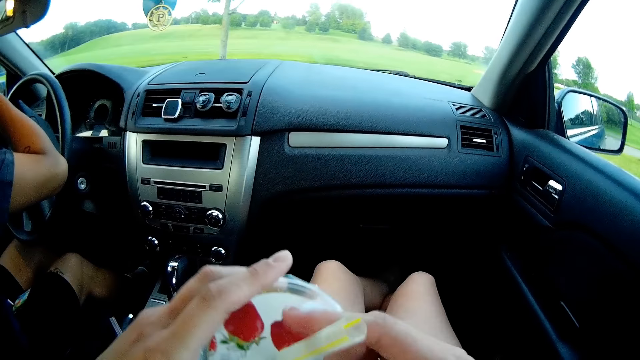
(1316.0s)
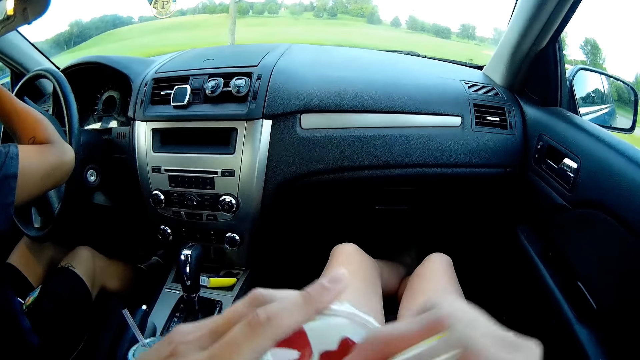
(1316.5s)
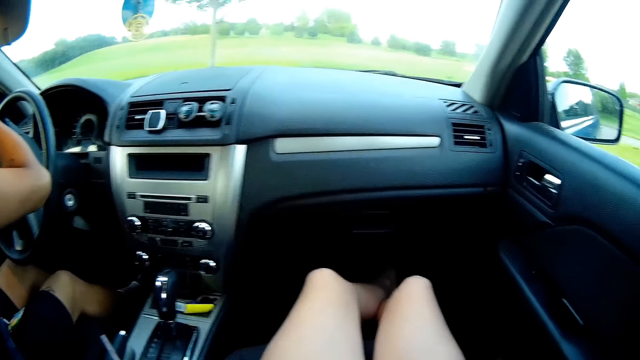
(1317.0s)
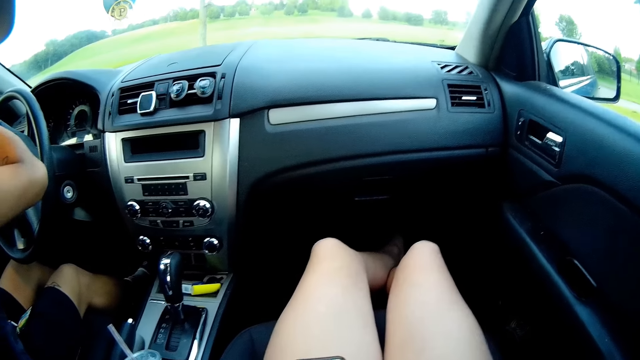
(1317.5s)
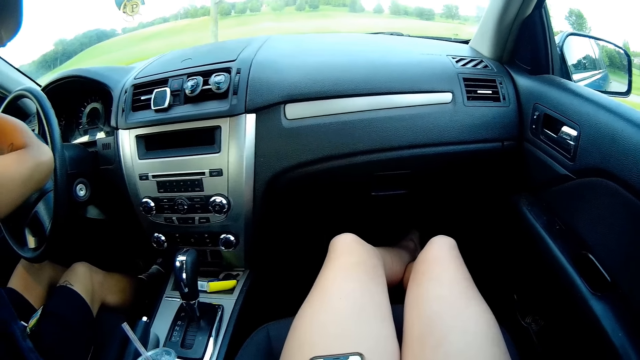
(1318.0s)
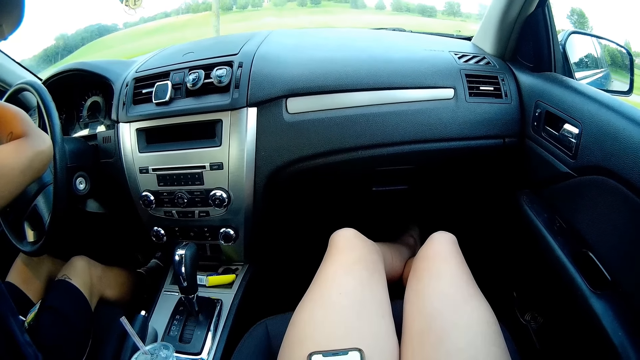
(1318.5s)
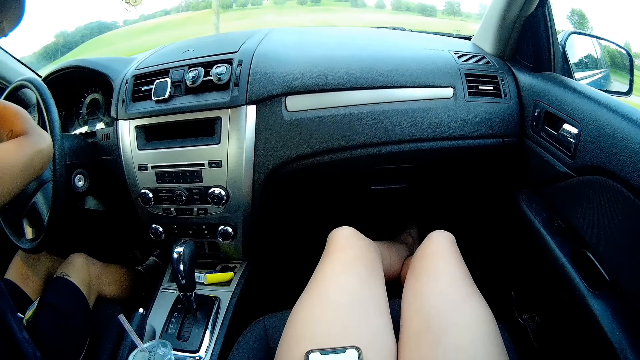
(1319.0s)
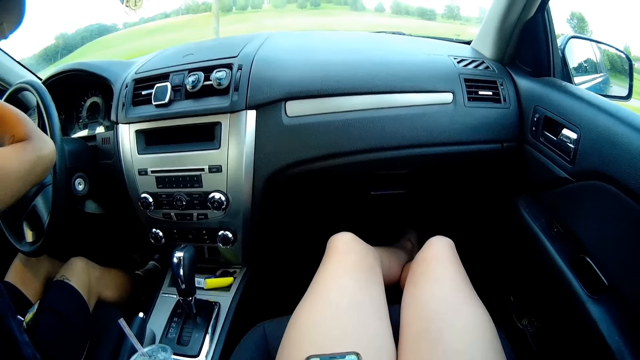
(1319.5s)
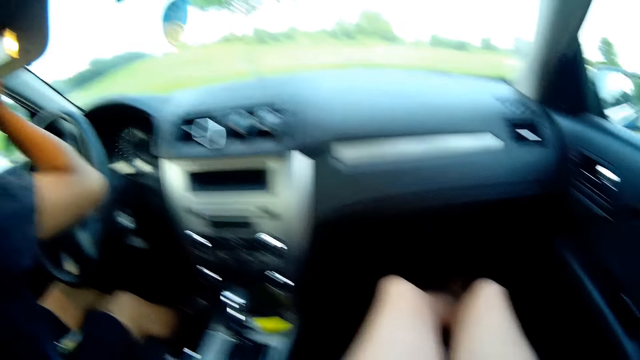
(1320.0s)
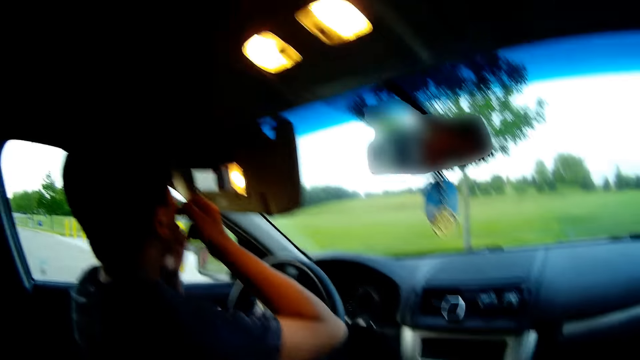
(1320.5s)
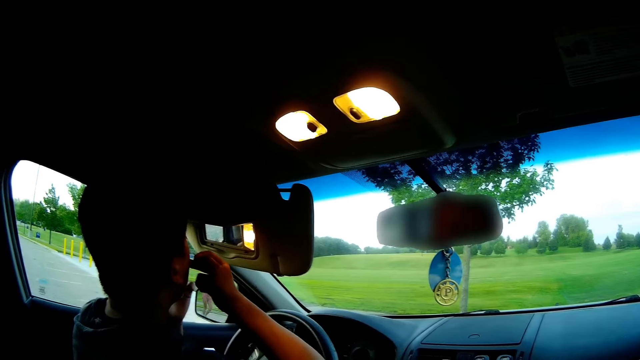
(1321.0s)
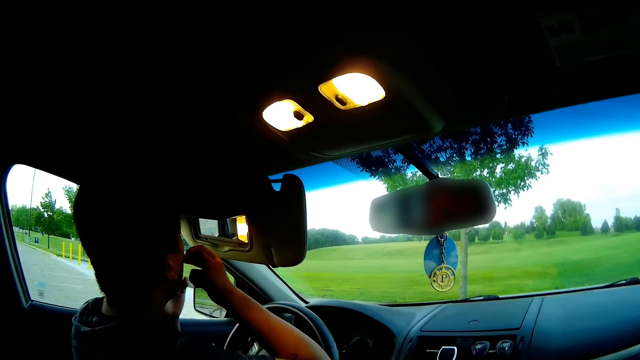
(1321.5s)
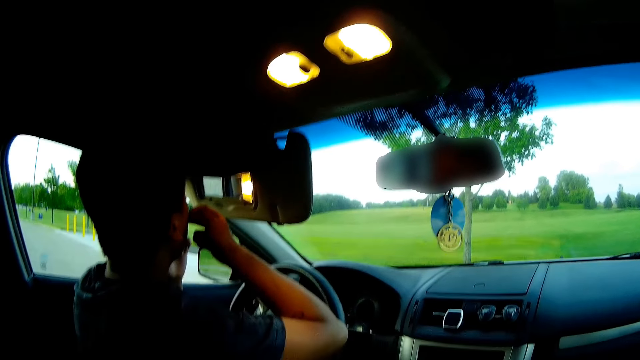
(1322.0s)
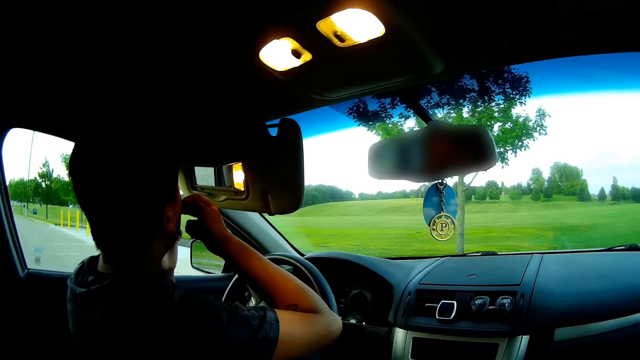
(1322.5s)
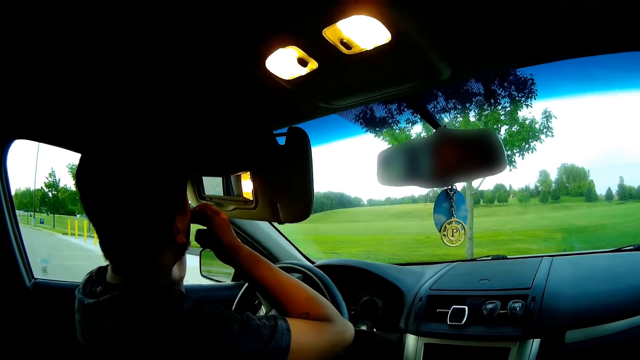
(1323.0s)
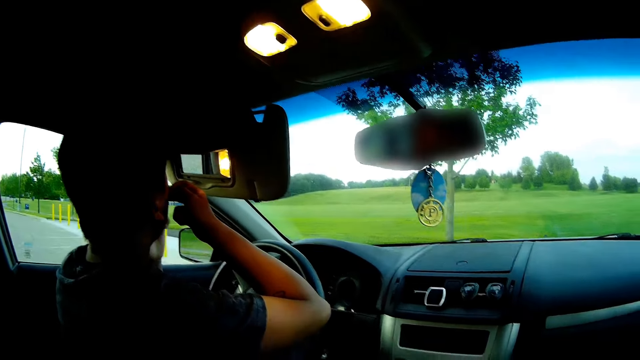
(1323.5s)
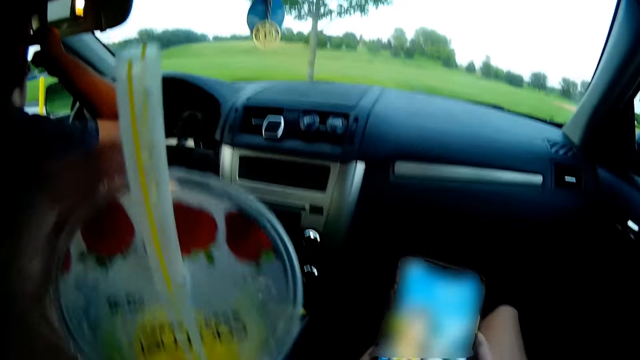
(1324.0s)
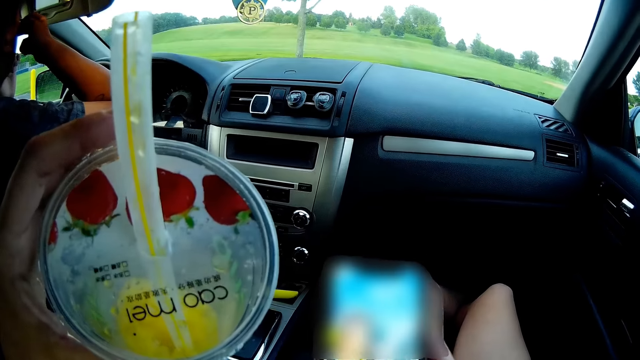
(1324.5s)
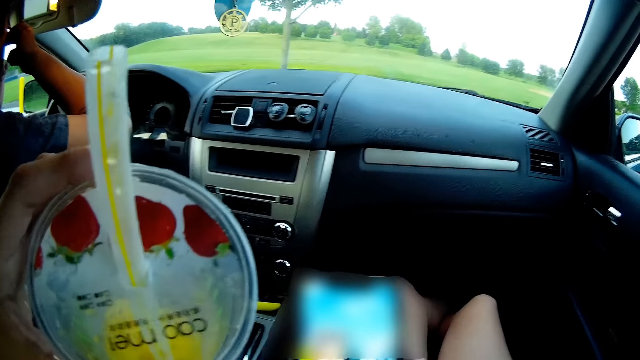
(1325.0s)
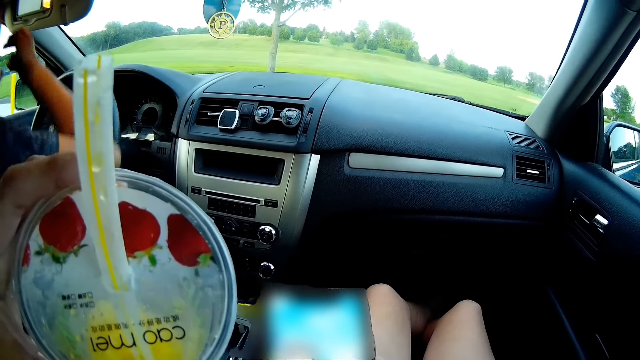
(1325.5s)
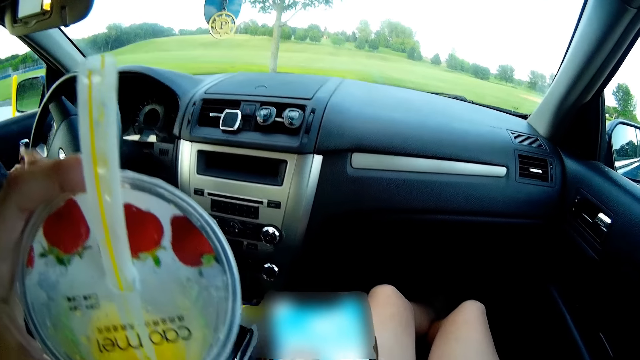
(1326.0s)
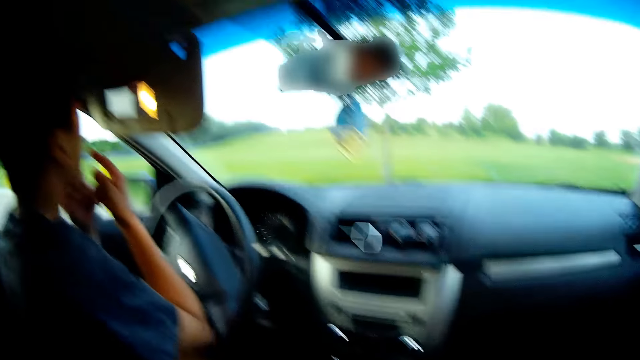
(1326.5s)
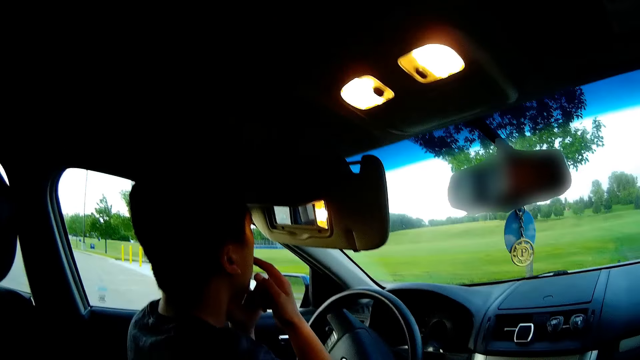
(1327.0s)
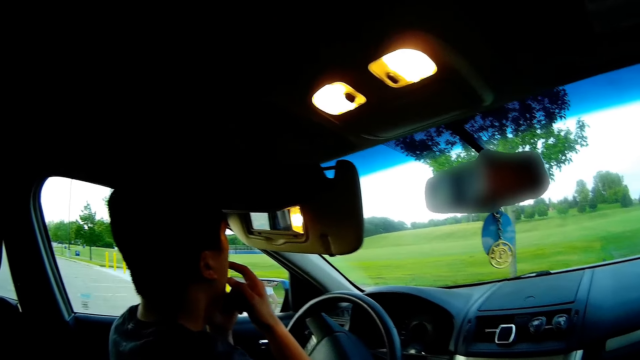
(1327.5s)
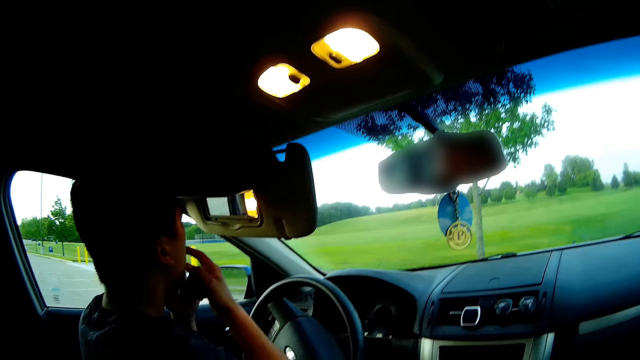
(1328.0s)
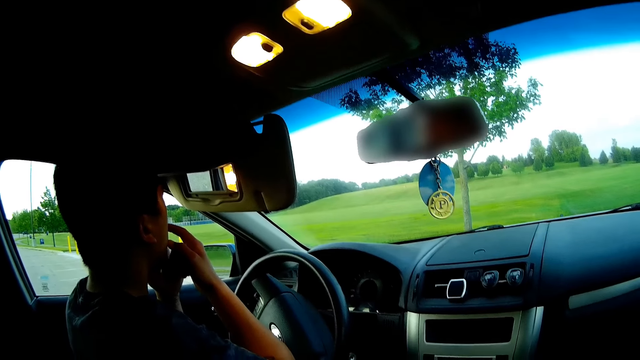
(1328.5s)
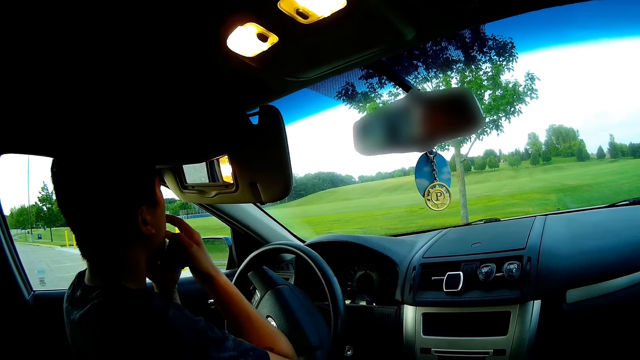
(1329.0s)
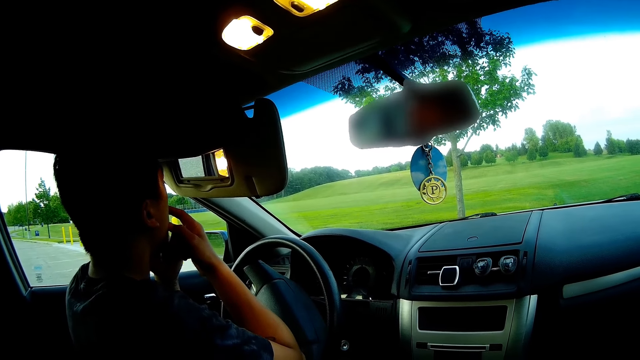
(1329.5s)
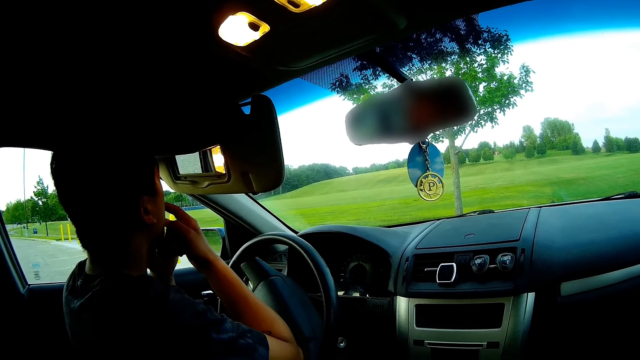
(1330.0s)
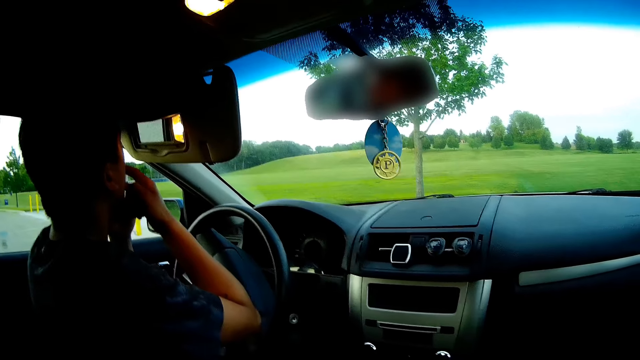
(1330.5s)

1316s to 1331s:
The man looks at the mirror. The man puts both hands down inside the car. The man raises both his hands inside the car.

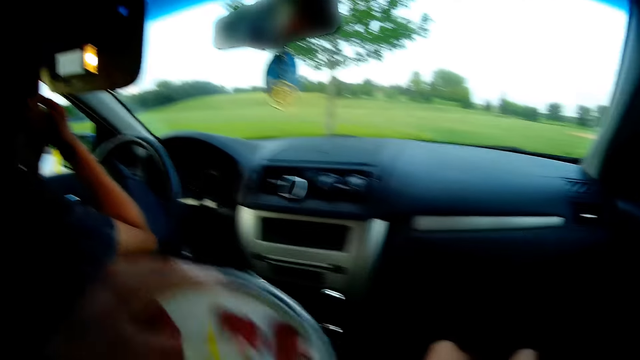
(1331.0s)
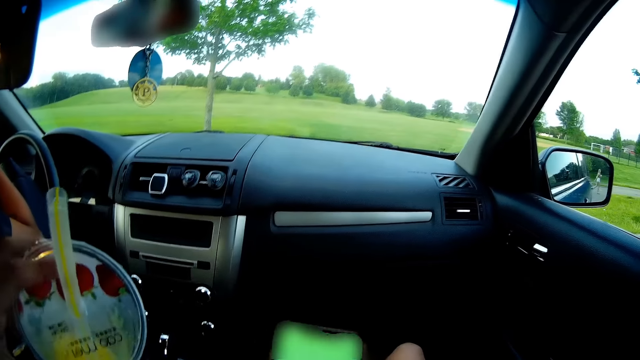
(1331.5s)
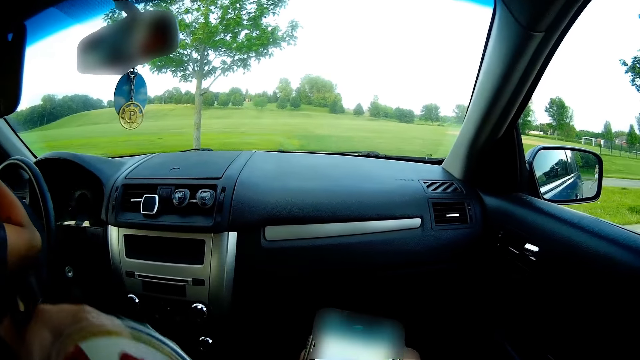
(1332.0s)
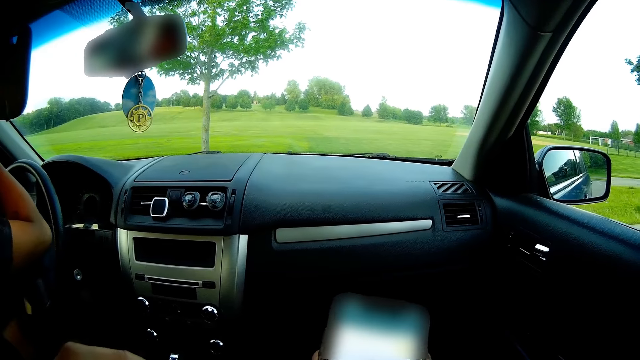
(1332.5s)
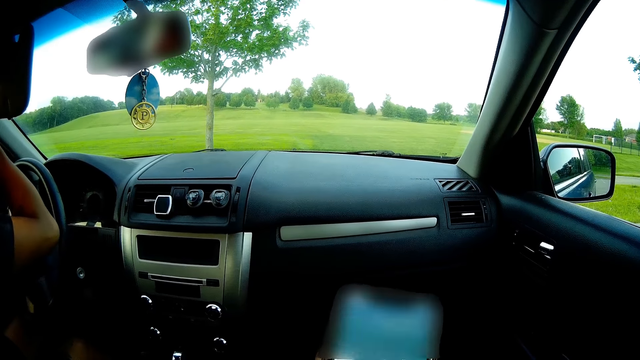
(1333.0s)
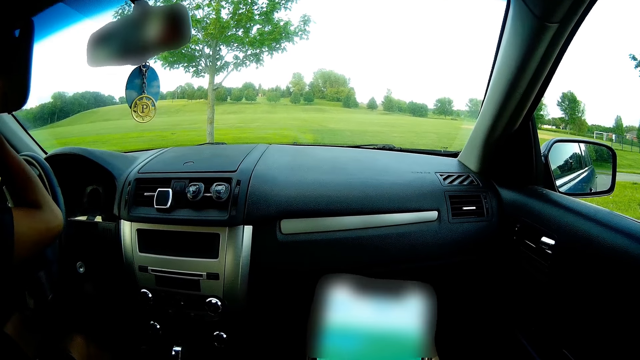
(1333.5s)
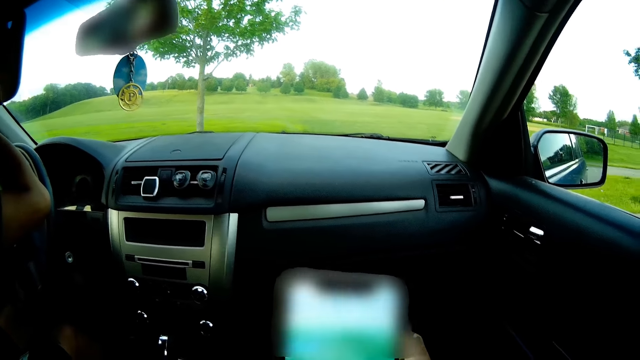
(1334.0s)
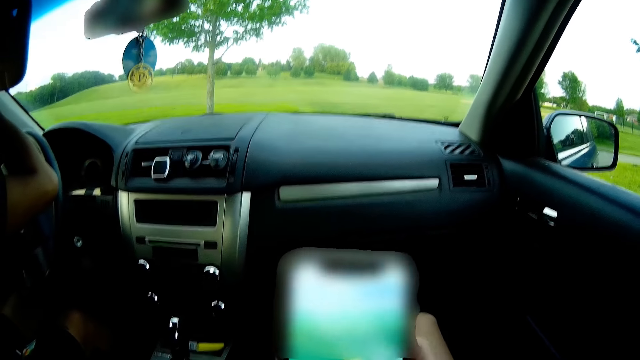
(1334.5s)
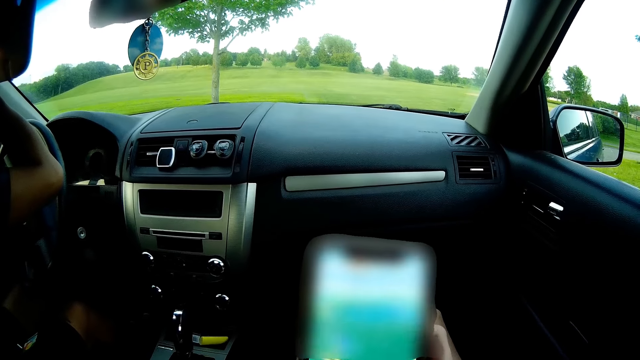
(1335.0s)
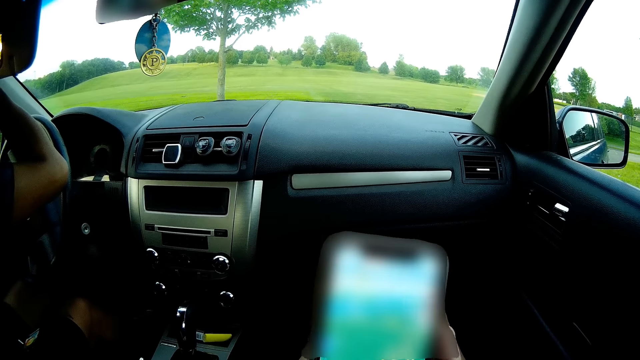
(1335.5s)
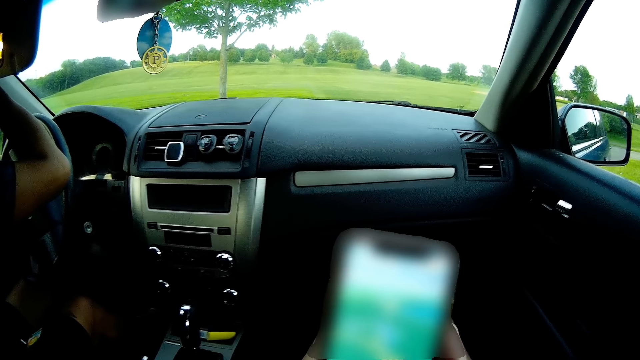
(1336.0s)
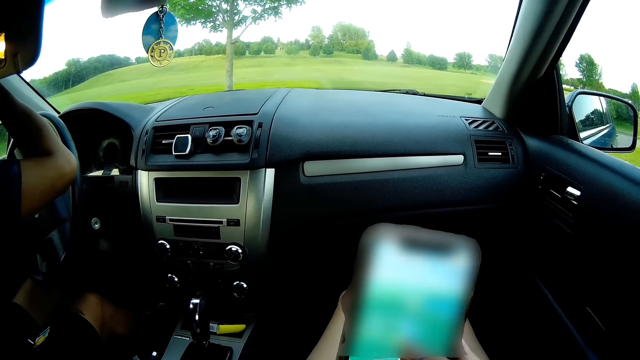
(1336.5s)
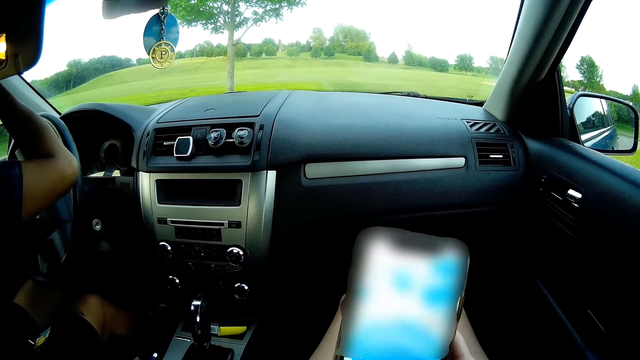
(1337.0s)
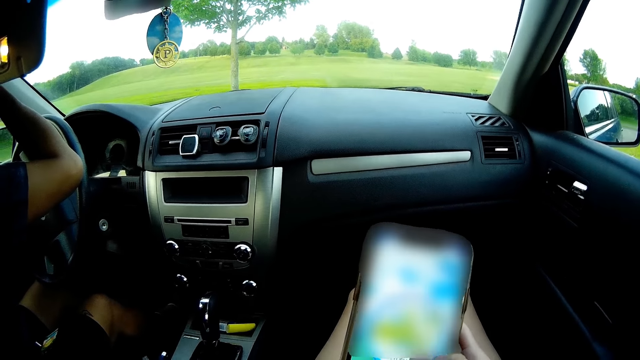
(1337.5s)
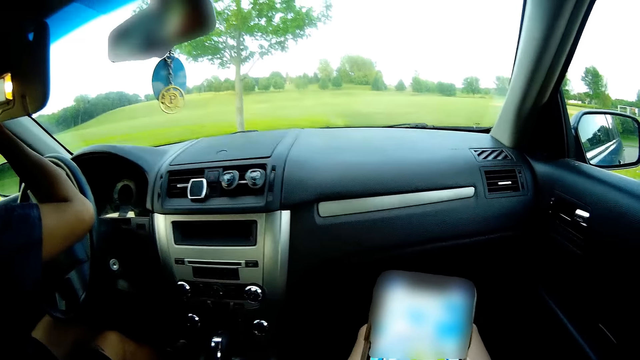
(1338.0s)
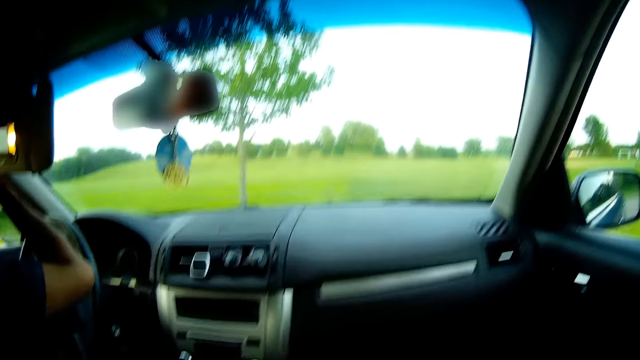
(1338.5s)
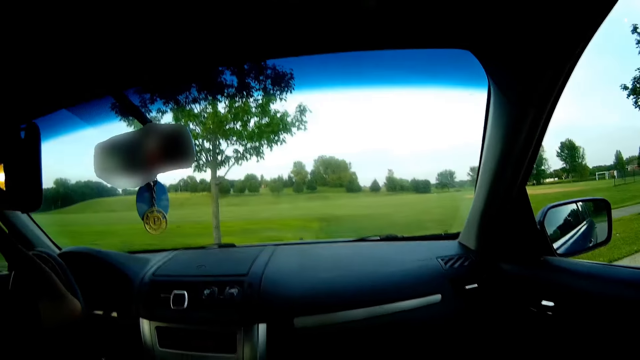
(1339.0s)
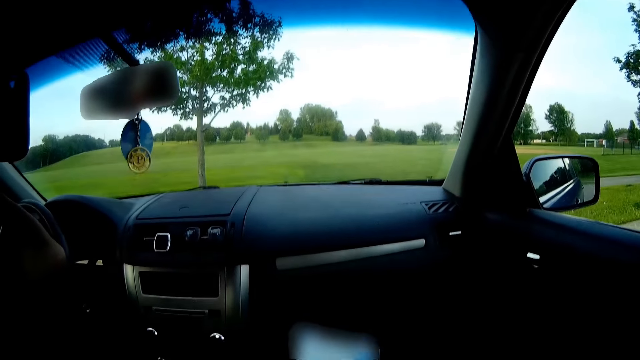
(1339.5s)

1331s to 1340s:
The camera wearer browses her phone.
